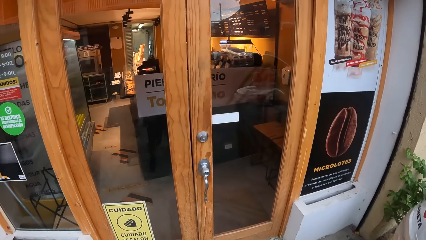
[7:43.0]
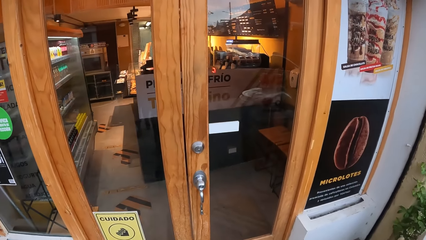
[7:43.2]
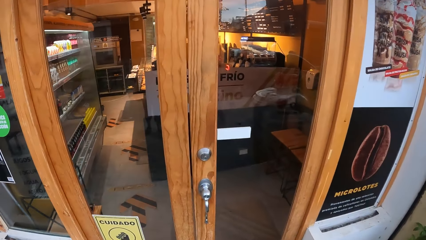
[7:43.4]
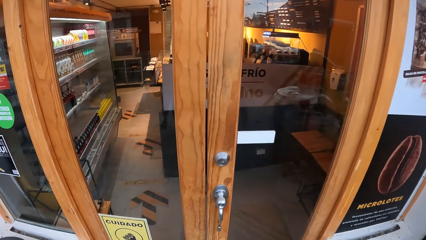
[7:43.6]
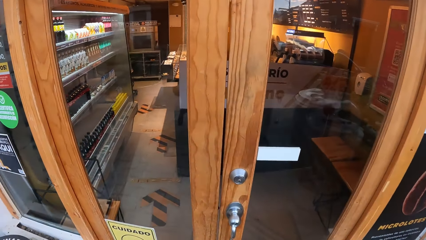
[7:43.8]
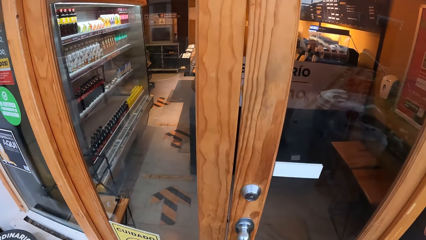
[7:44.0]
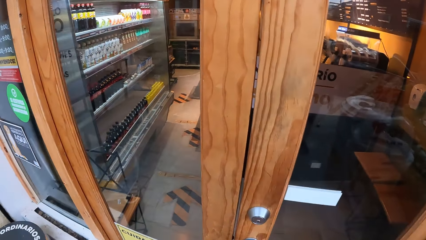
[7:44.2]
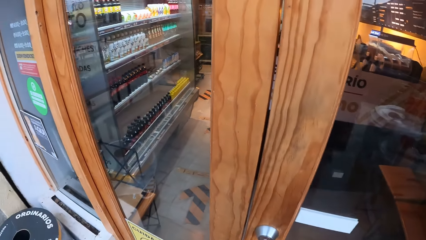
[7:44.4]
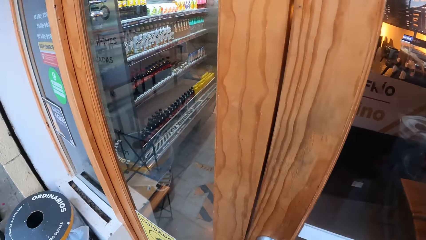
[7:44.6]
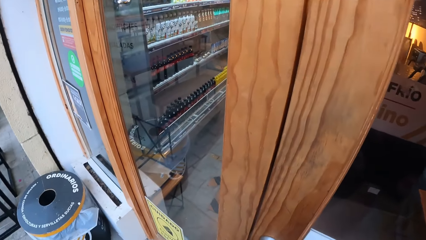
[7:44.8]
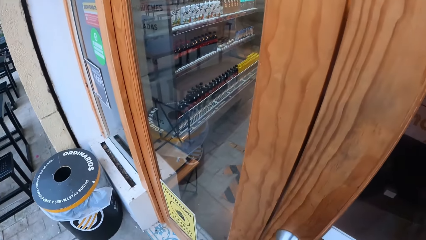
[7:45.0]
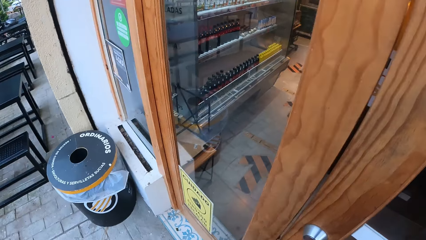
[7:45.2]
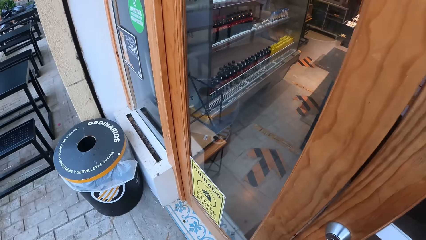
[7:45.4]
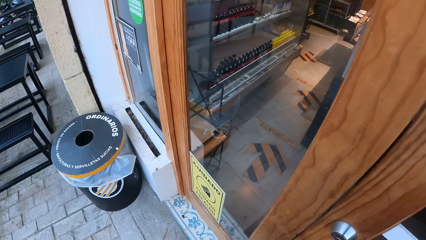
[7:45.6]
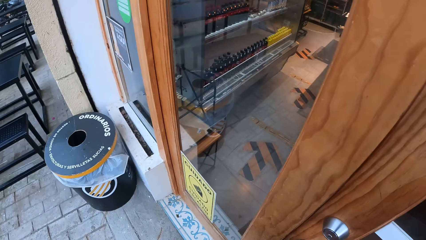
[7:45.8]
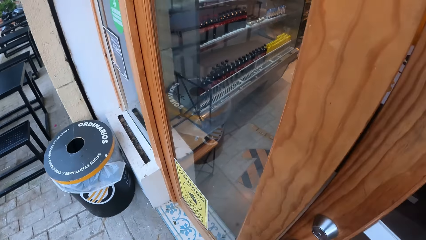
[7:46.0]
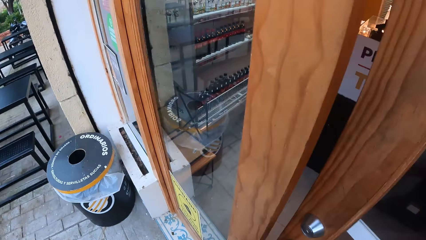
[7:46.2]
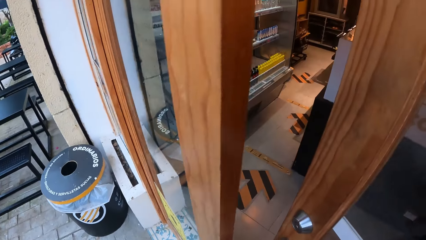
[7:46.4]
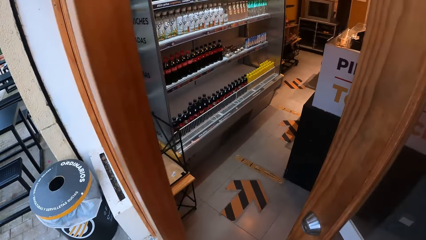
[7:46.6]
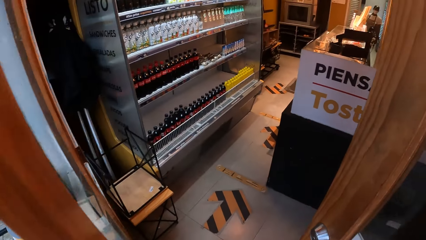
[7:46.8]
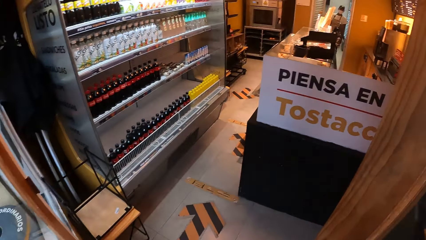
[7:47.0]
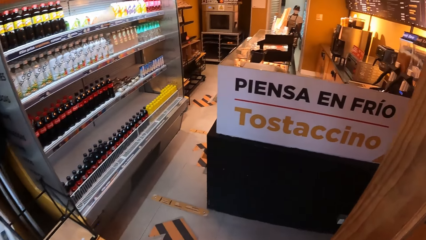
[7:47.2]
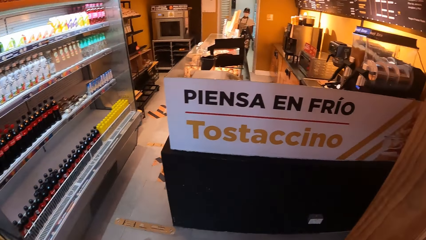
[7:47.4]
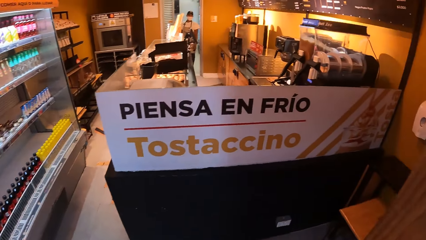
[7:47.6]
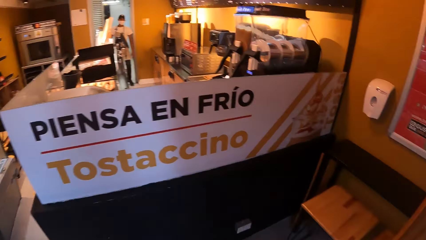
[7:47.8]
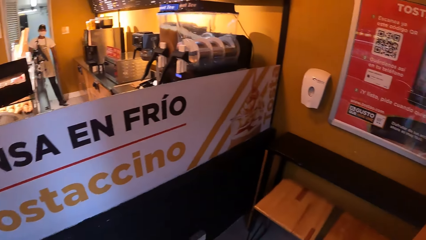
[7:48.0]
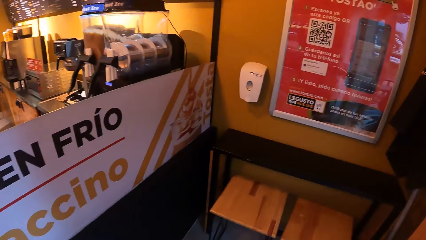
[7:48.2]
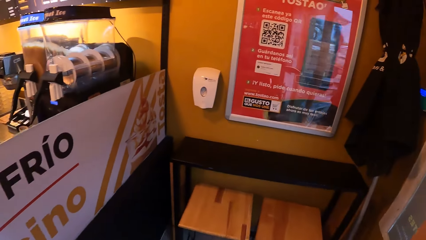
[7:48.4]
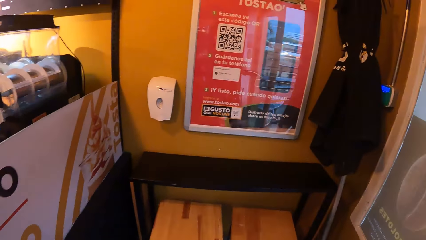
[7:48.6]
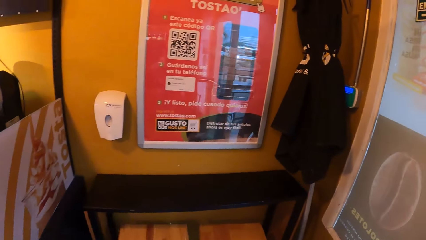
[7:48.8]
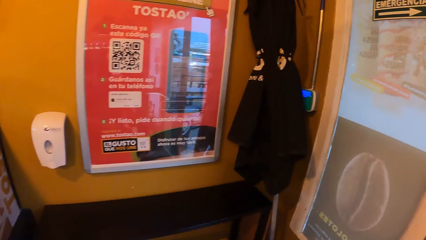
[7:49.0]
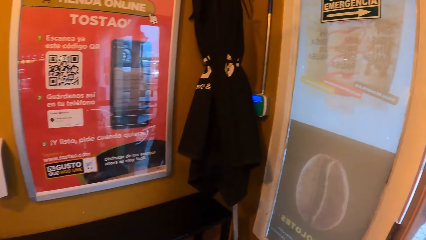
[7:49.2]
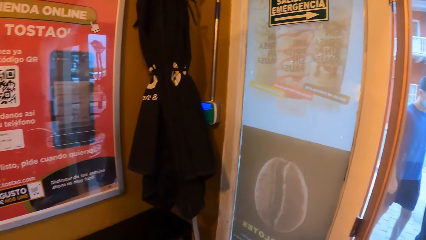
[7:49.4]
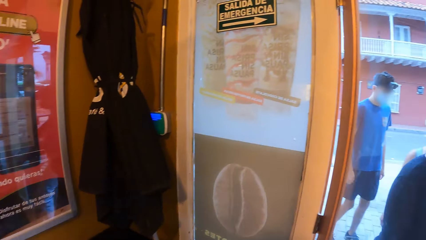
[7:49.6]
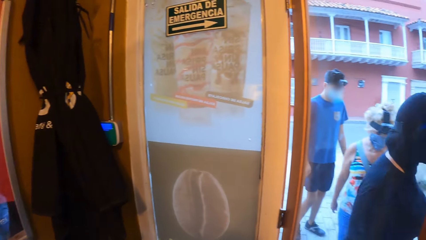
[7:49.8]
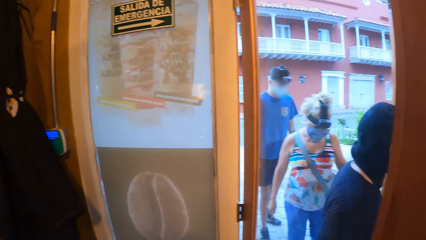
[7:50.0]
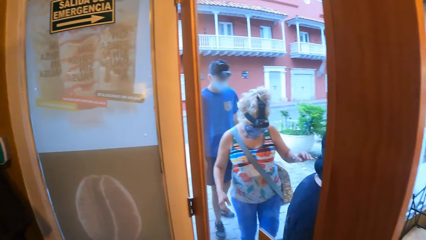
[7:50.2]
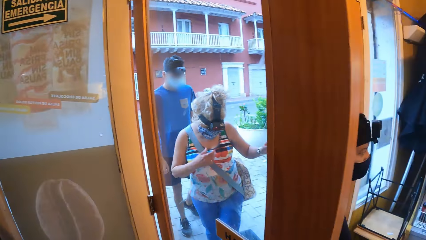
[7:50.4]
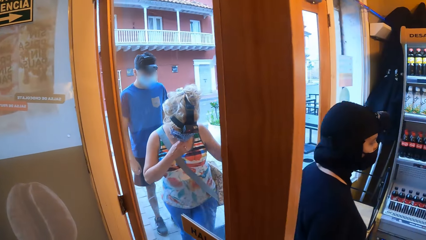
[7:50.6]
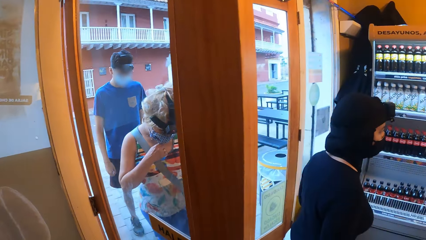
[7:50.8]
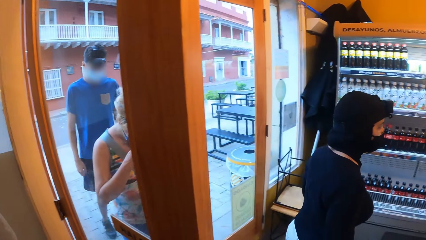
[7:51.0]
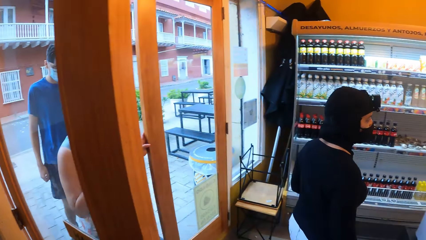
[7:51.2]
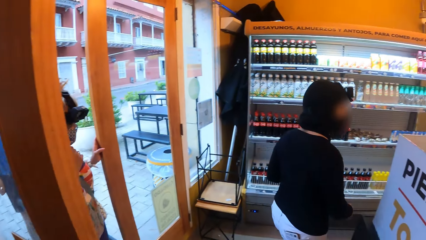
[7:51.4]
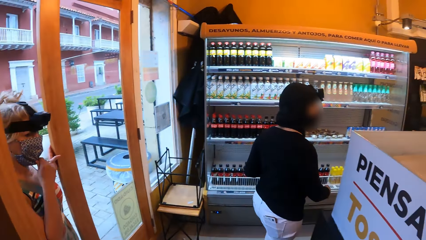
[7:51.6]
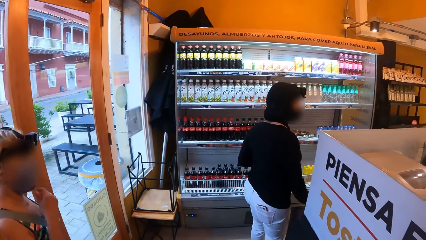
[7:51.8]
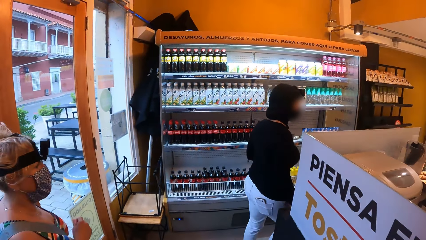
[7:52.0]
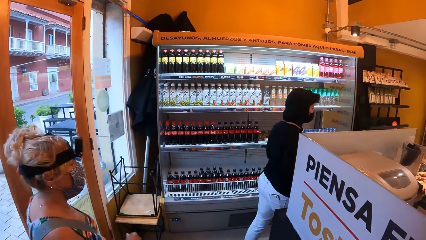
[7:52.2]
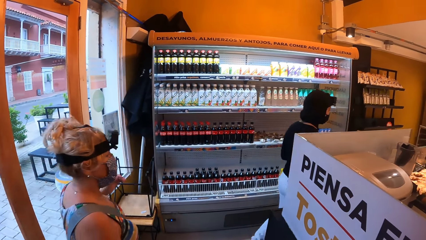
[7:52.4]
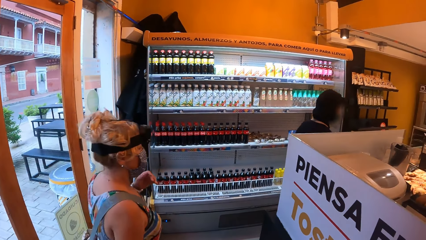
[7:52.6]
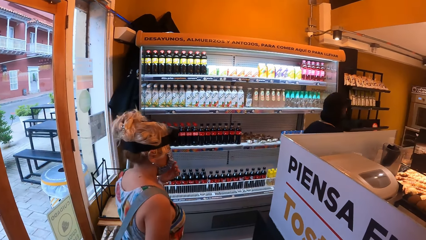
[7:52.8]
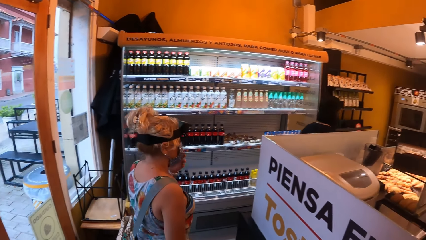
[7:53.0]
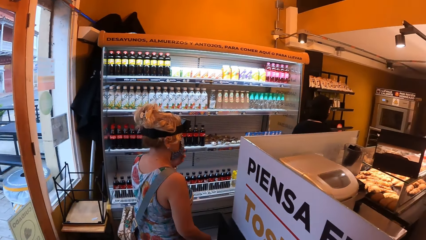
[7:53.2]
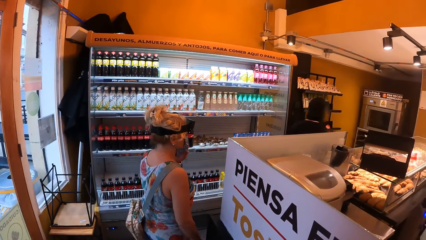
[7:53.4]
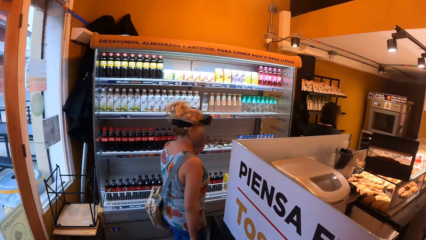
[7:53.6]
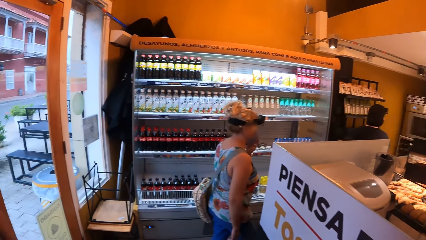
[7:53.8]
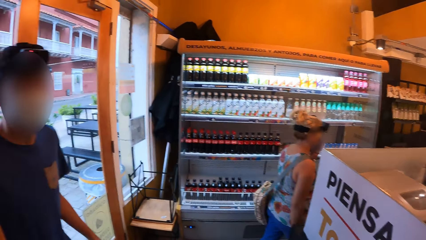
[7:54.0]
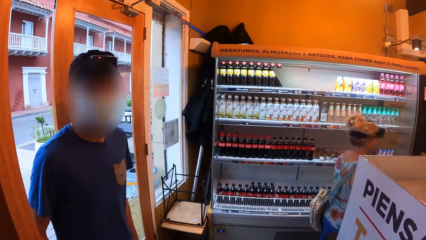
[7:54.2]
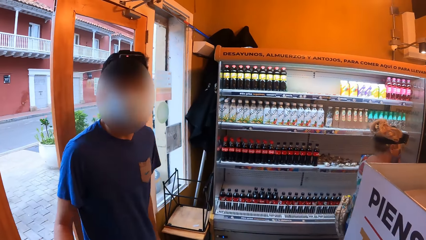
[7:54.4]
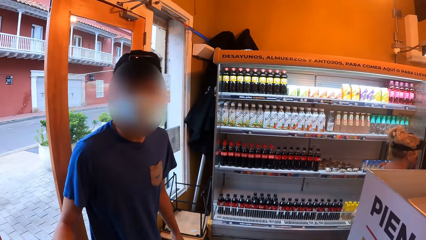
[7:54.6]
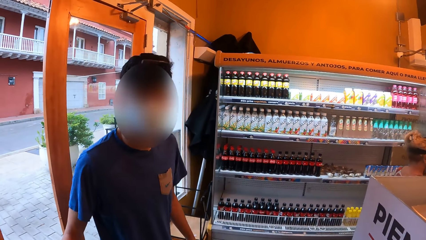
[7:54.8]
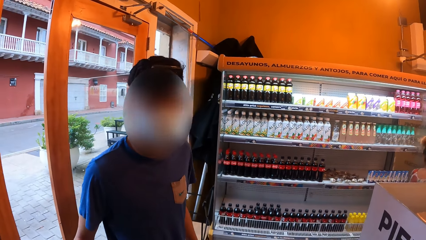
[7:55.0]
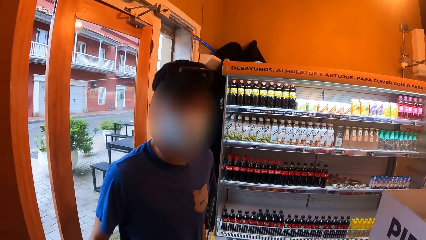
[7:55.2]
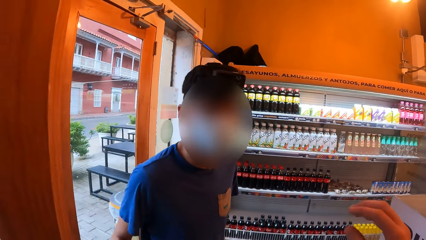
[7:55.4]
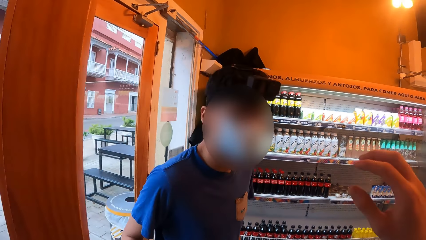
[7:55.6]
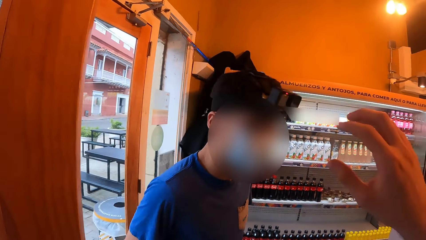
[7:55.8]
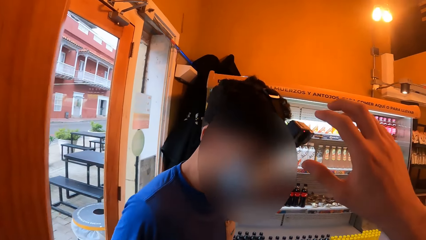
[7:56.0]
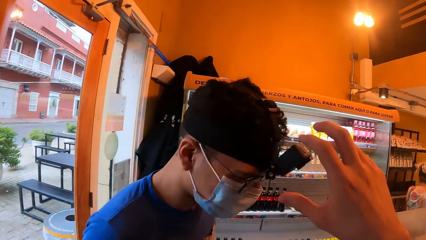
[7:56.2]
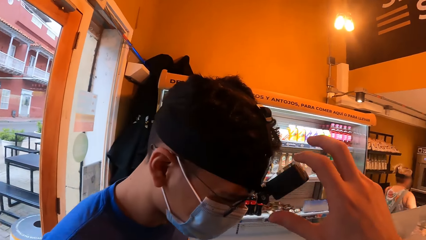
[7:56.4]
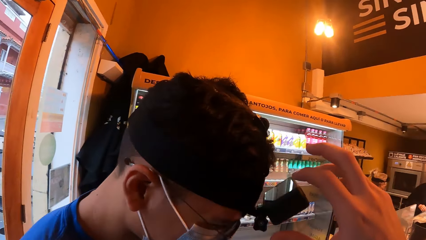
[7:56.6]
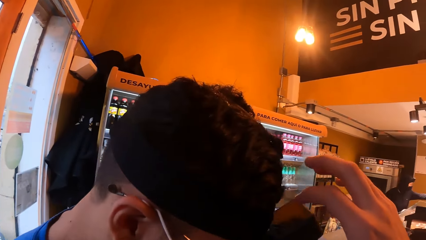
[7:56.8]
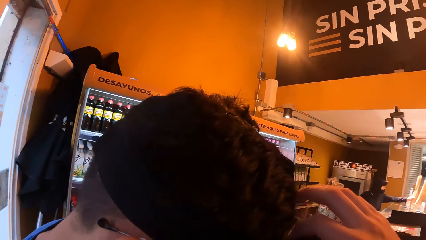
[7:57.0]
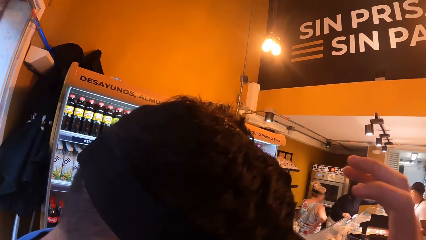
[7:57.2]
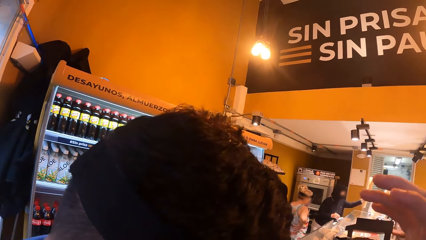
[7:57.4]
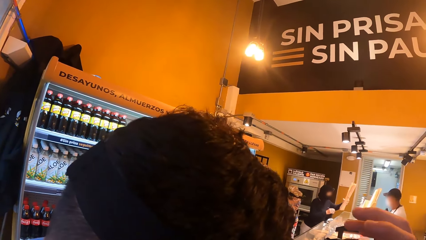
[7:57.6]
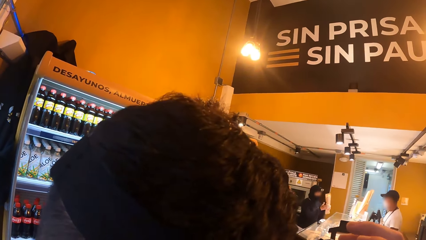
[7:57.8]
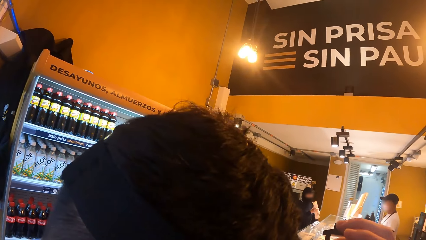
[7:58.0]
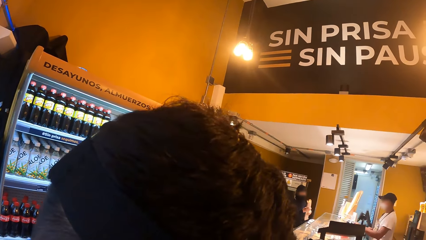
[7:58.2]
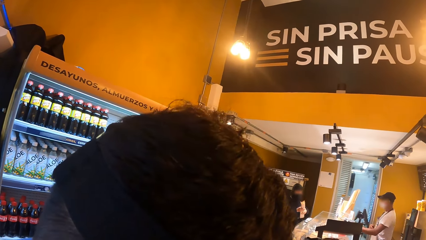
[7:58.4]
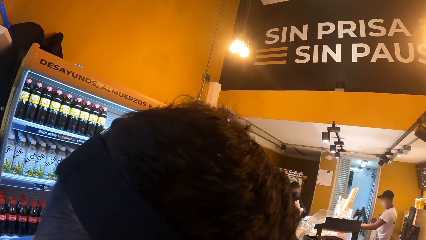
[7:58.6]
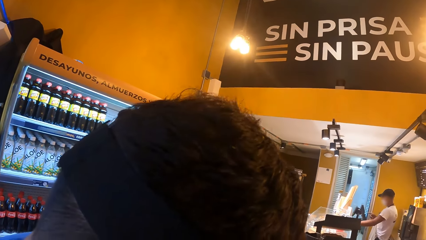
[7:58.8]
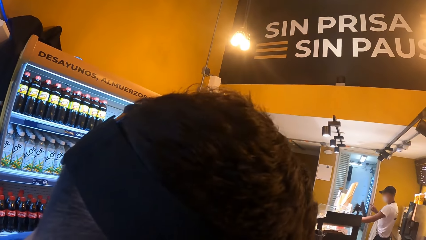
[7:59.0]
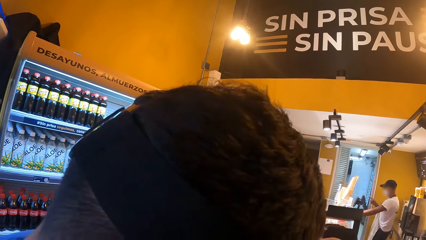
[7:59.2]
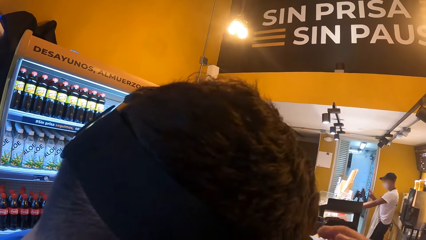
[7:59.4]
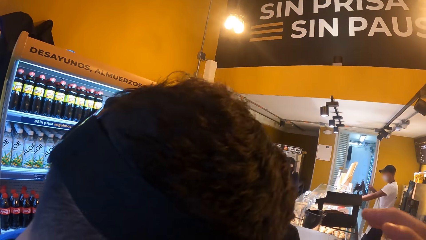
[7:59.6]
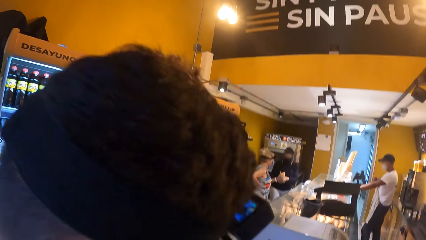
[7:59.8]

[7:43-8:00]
The camera wearer opens a door. They walk in a grocery store. They look around. They interact with a man. They adjust the man's camera.
